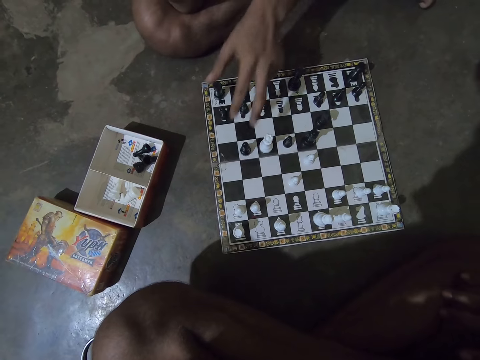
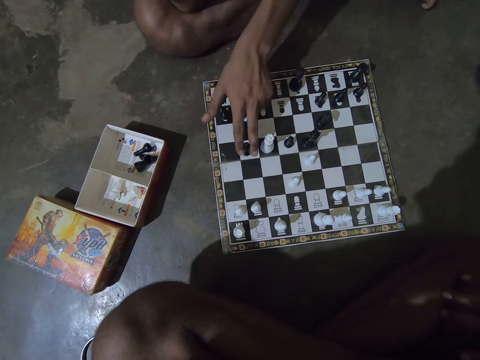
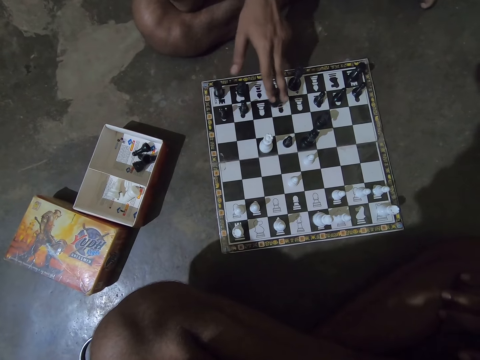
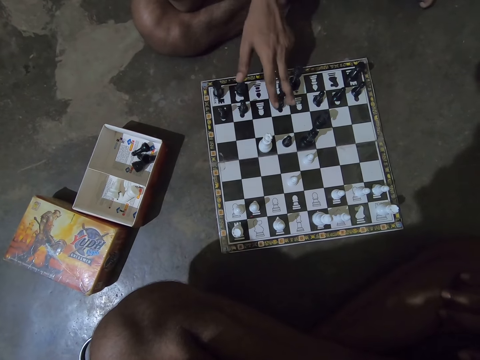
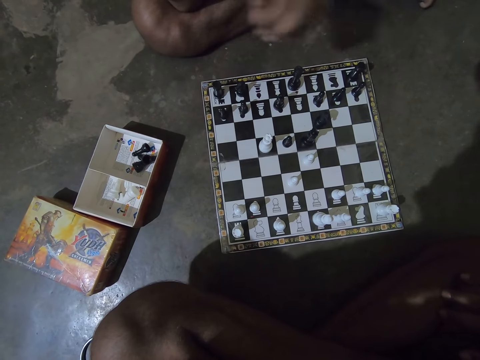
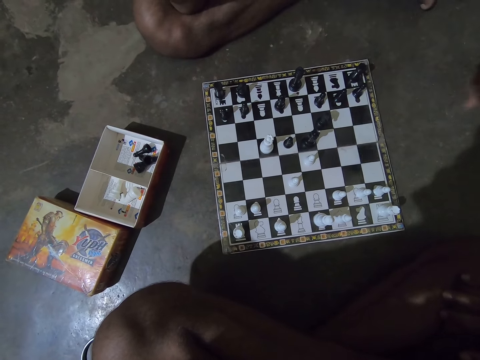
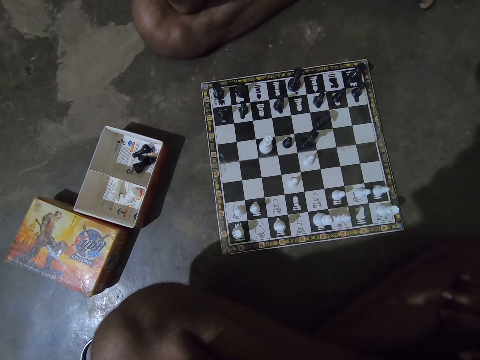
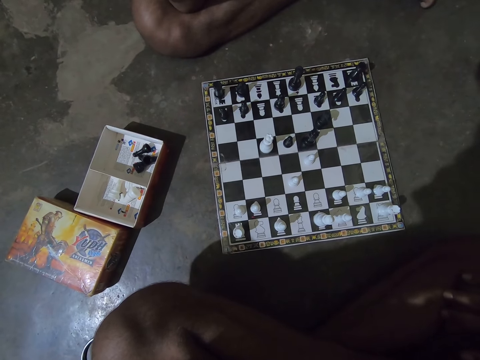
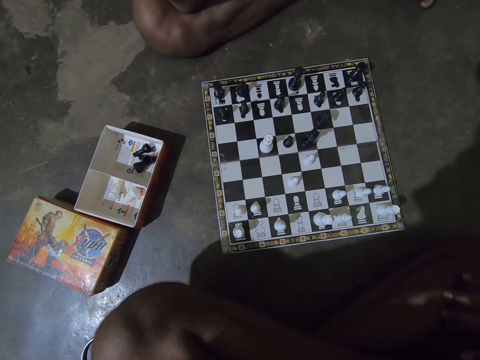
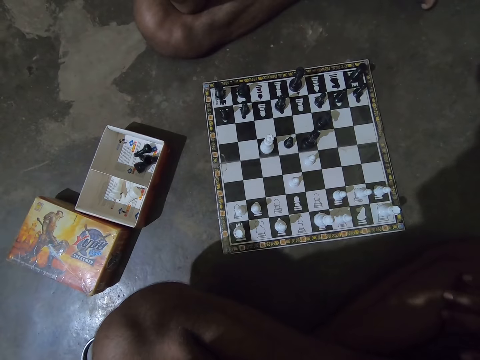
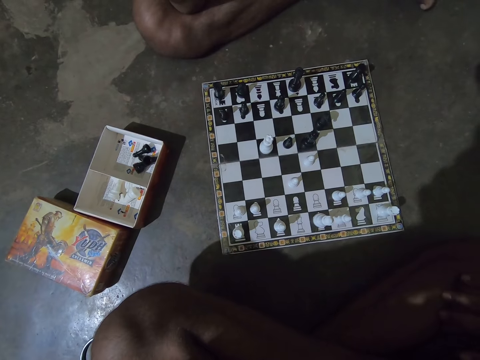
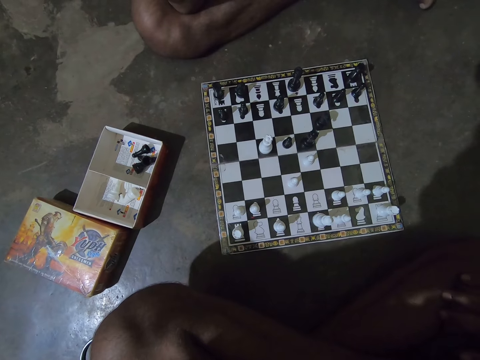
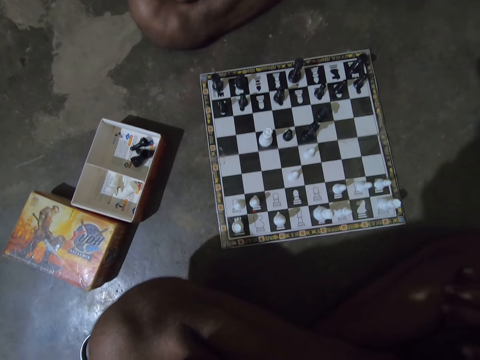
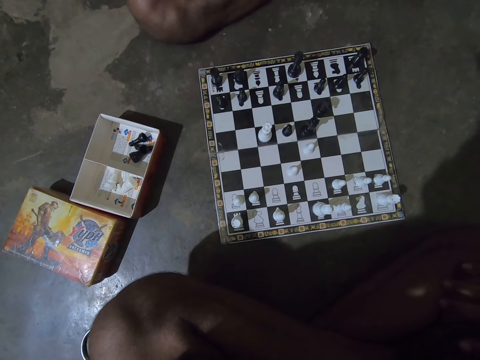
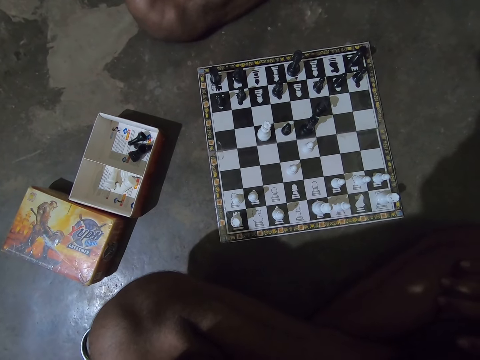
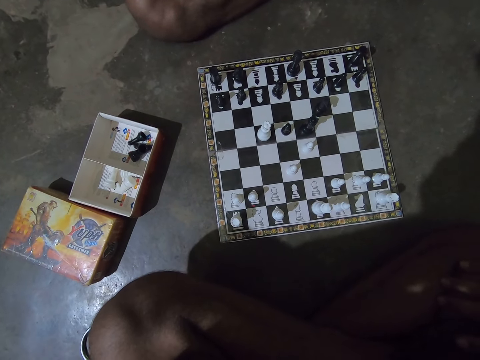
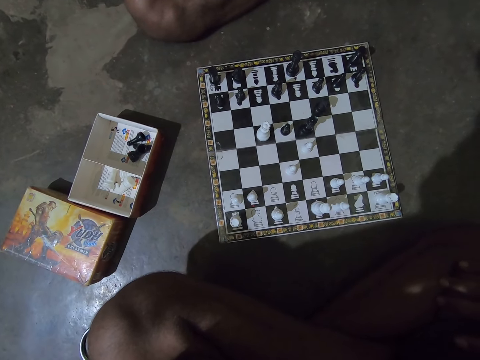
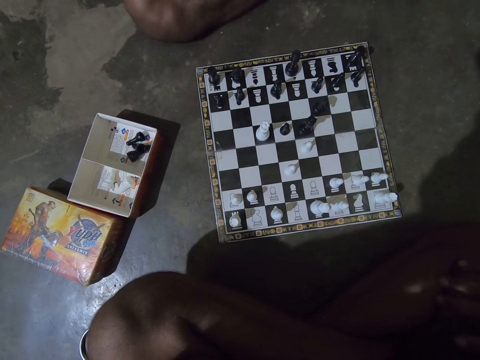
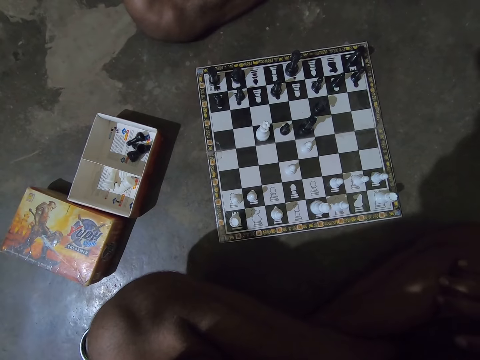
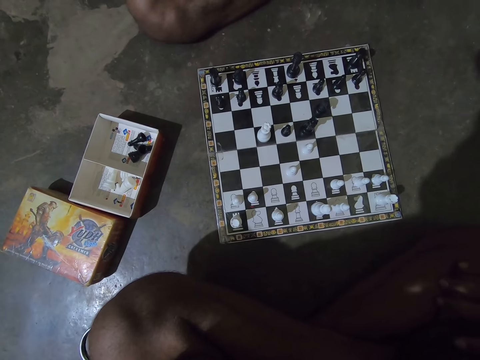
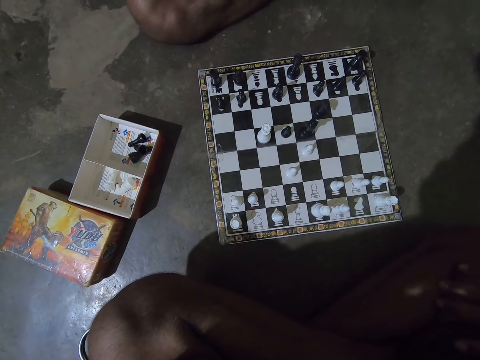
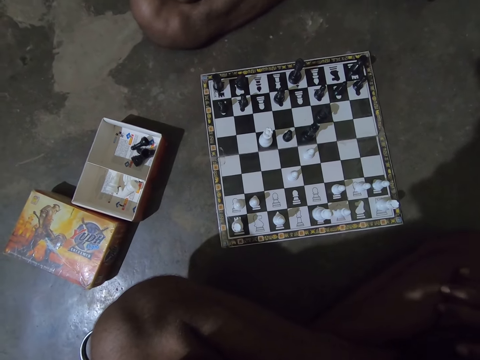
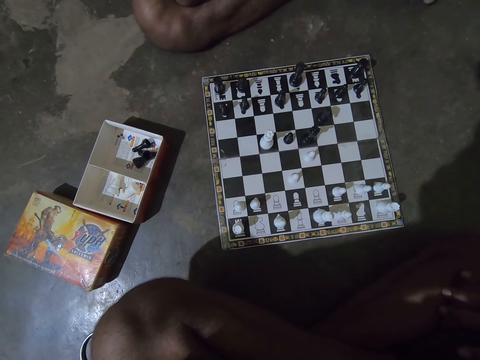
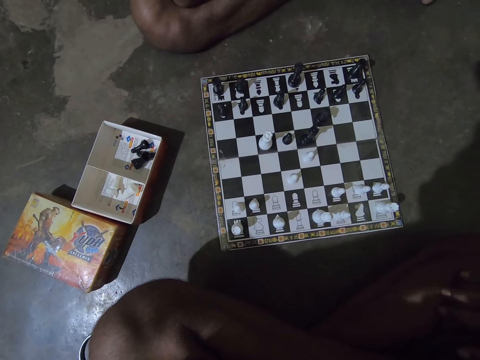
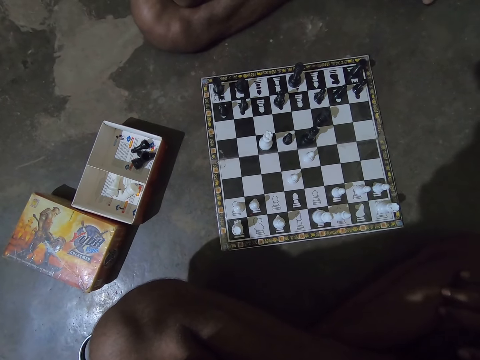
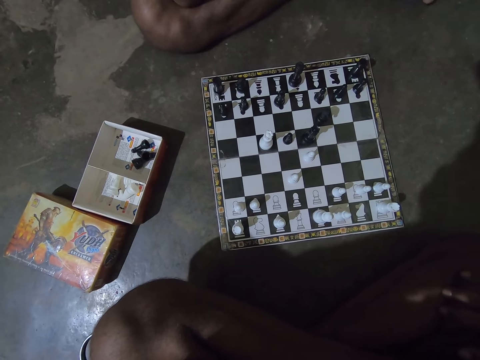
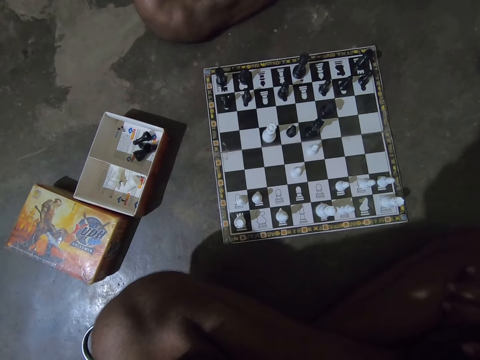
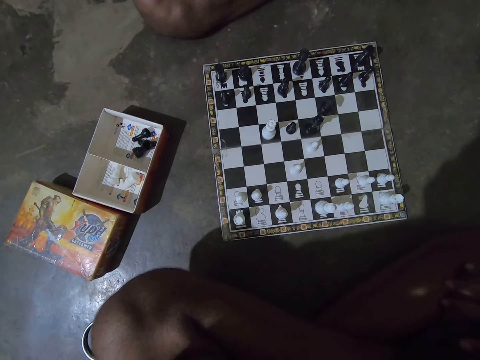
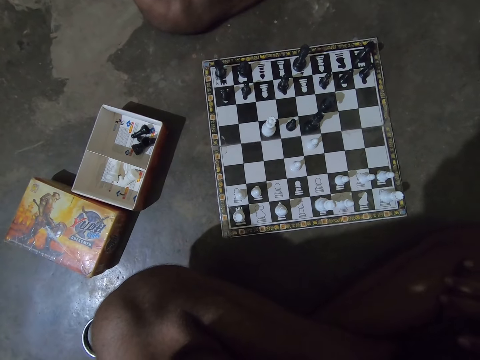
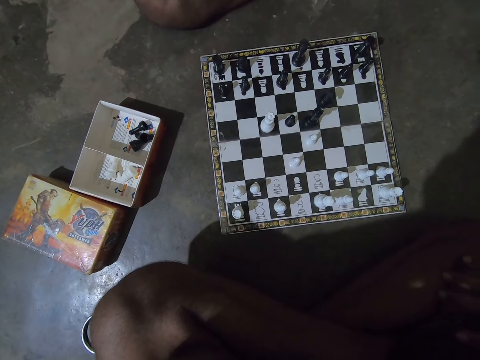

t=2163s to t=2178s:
A man carries the black Bishop chess piece on the chess board with his left hand and drops the black Bishop chess piece on the chess board.

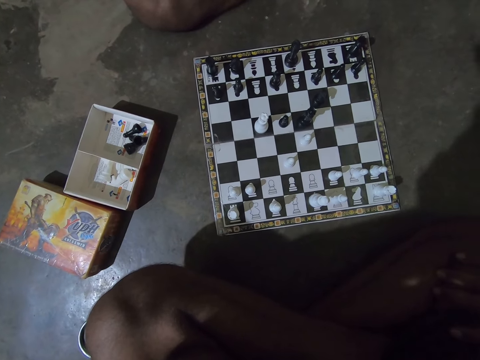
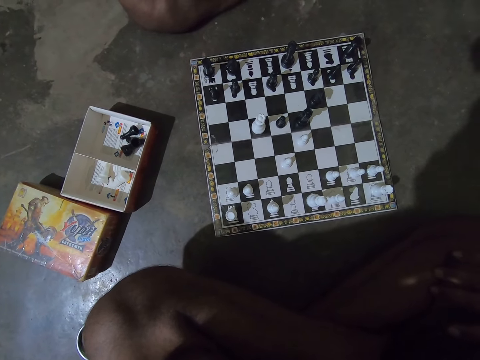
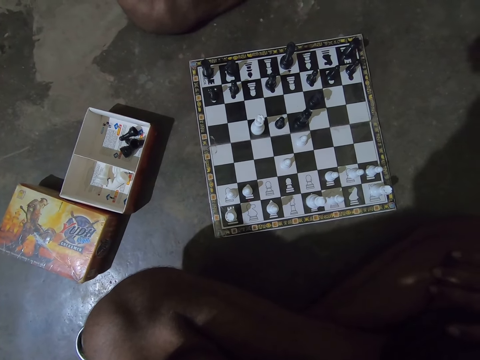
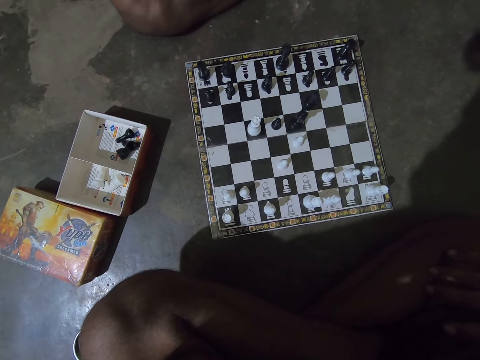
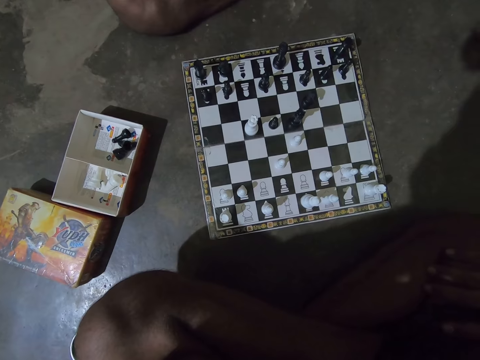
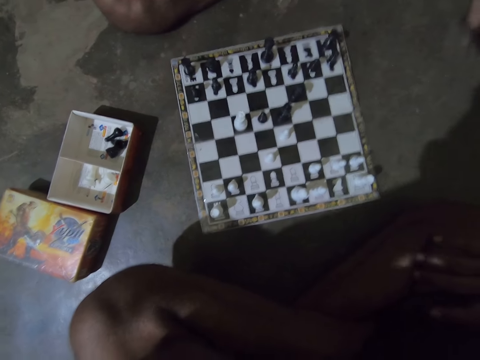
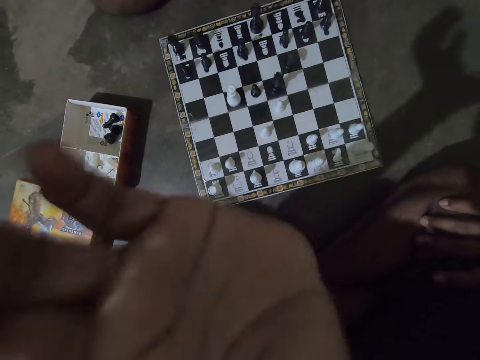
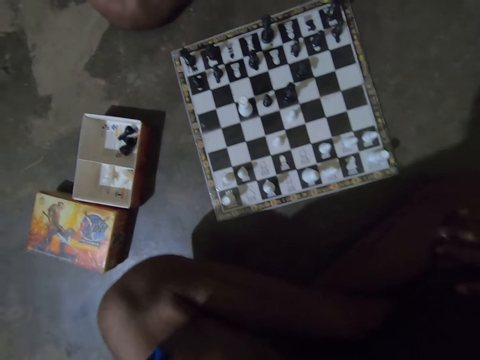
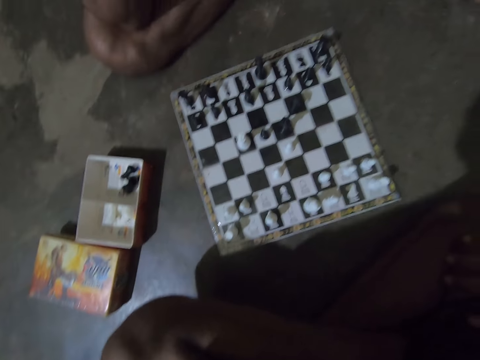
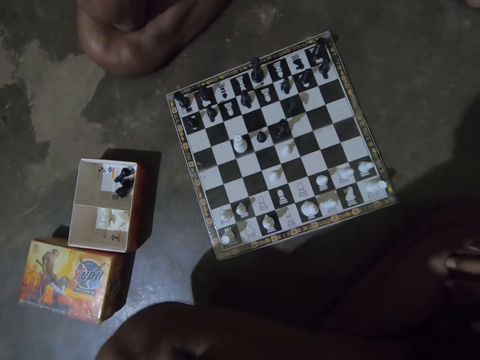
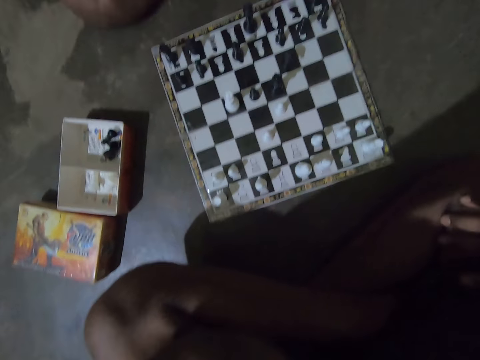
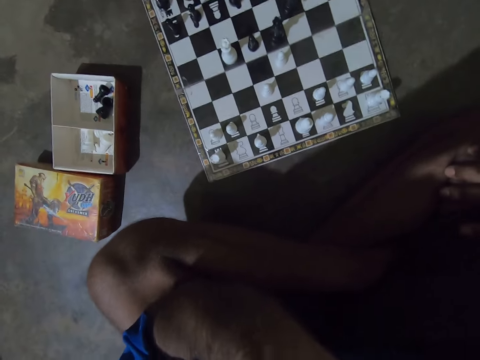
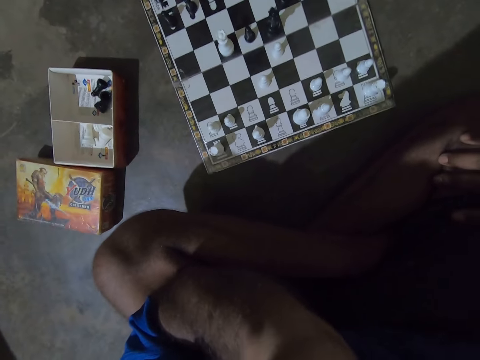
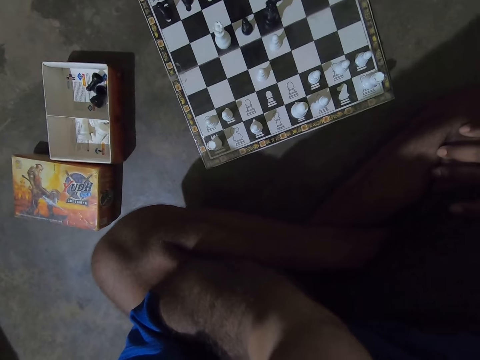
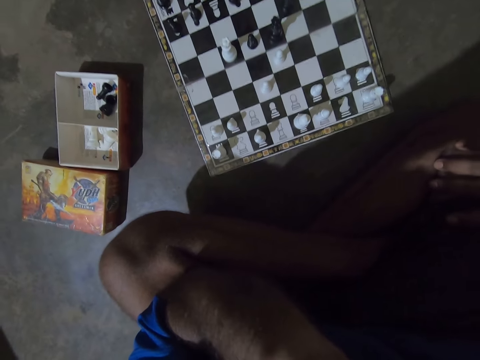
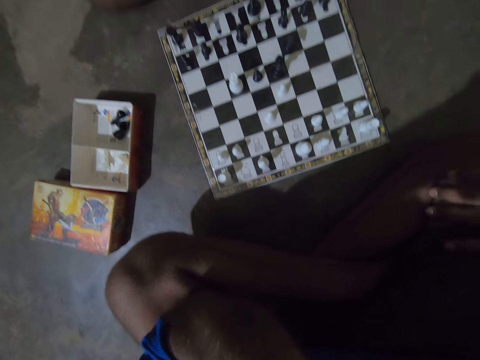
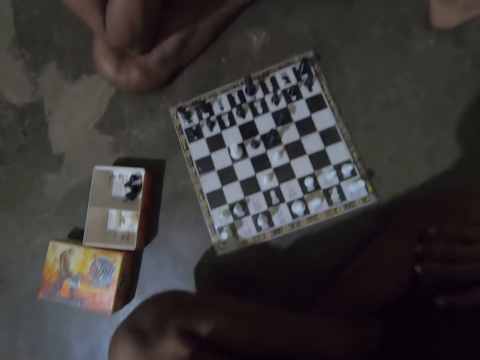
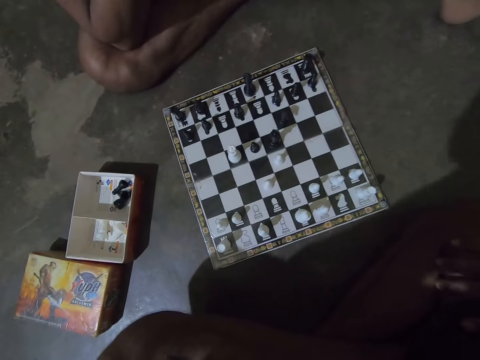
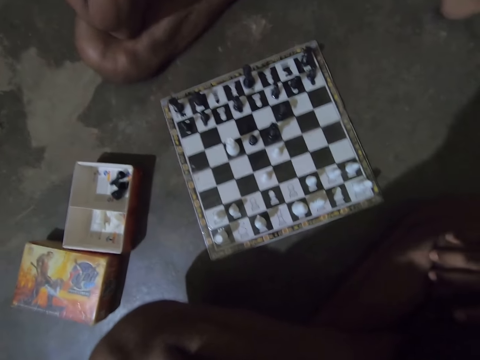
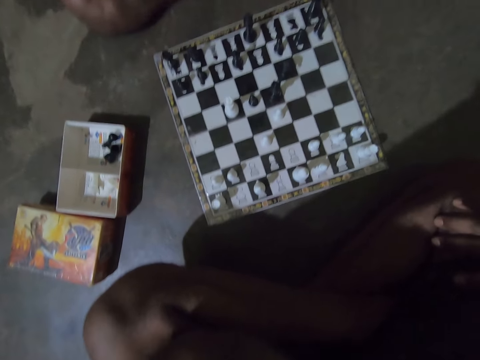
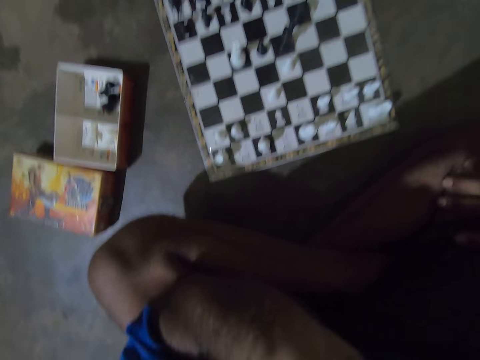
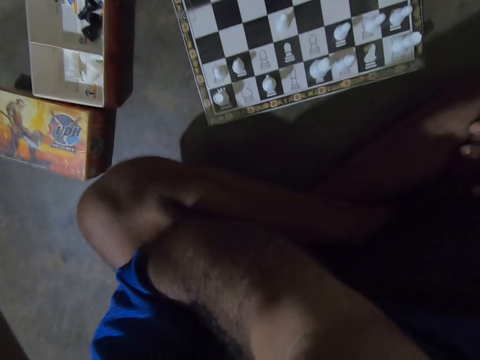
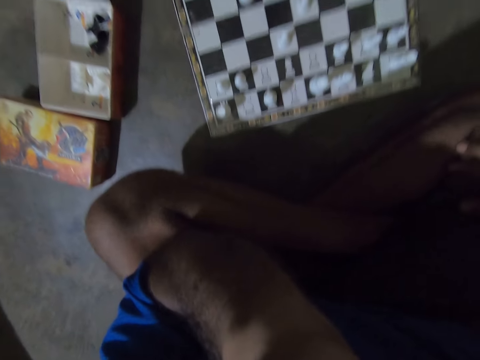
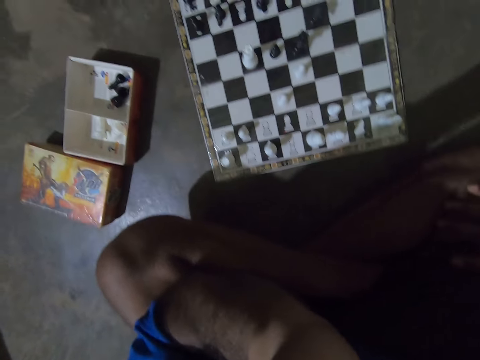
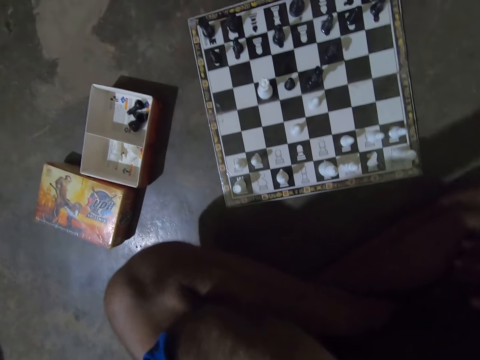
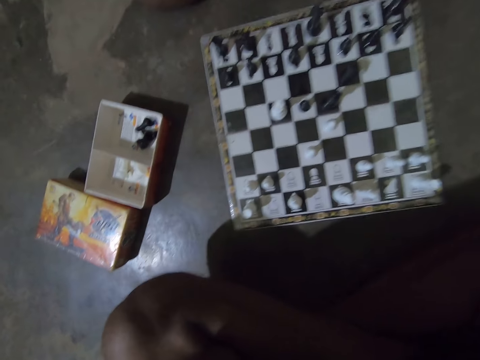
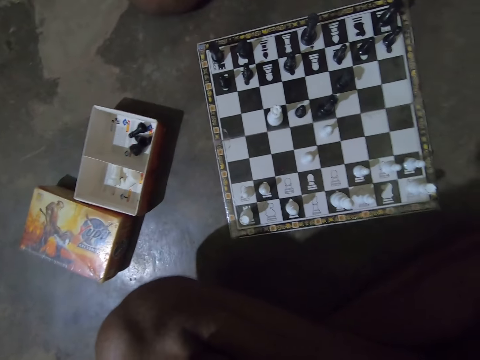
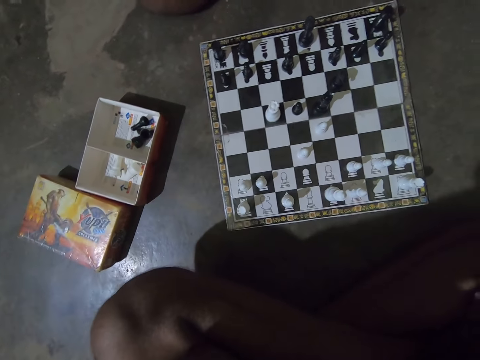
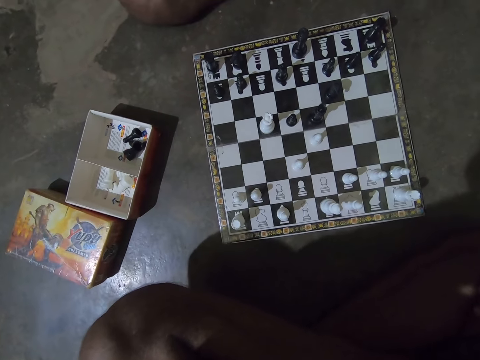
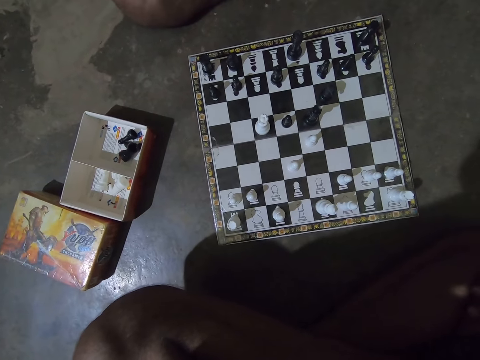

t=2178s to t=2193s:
The camera wearer moves his left hand forward slightly. He moves a hand.
